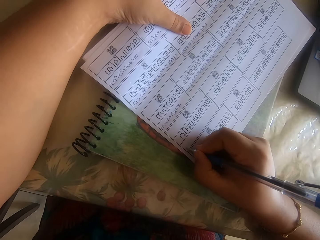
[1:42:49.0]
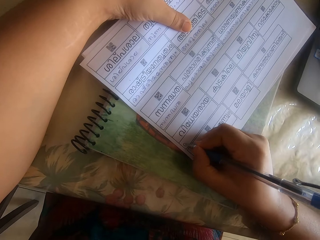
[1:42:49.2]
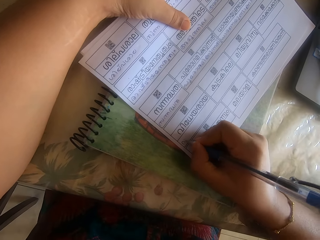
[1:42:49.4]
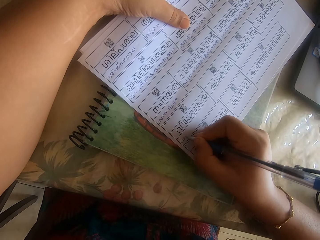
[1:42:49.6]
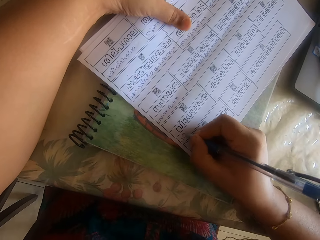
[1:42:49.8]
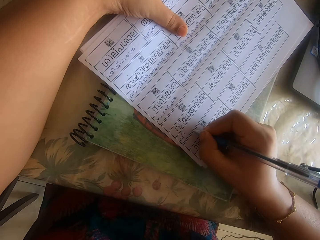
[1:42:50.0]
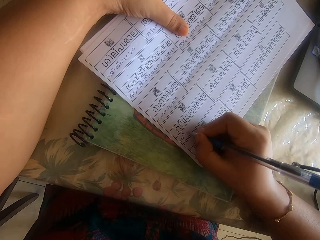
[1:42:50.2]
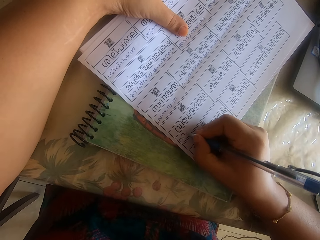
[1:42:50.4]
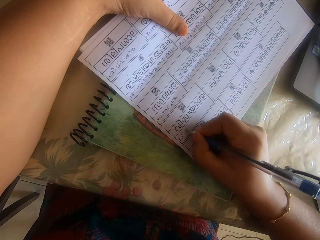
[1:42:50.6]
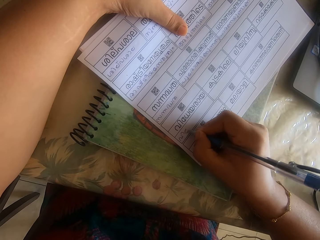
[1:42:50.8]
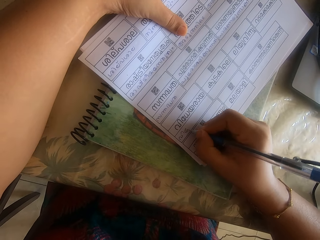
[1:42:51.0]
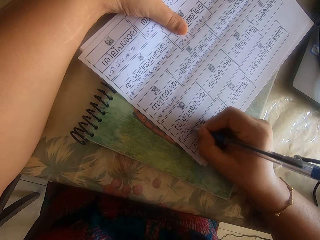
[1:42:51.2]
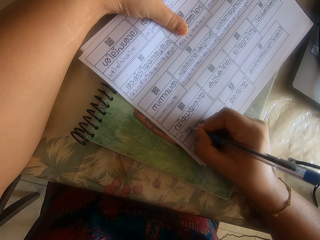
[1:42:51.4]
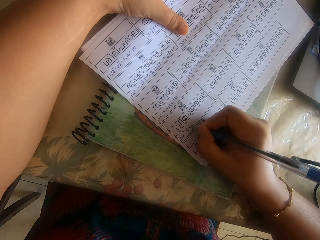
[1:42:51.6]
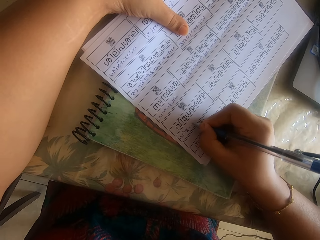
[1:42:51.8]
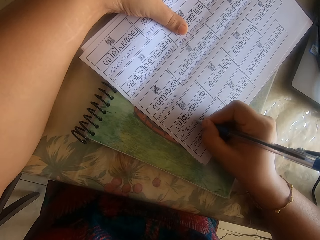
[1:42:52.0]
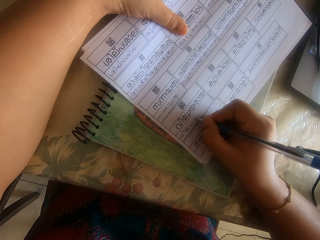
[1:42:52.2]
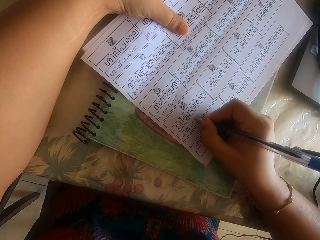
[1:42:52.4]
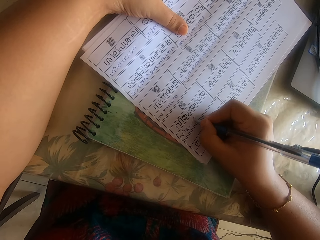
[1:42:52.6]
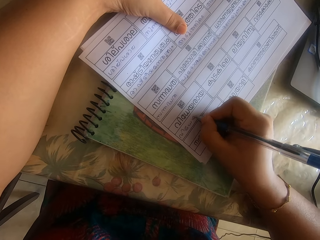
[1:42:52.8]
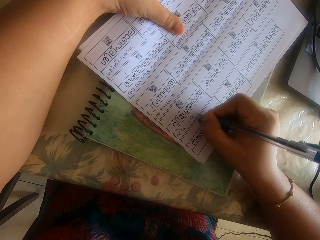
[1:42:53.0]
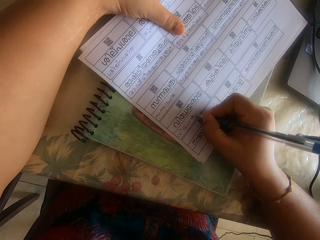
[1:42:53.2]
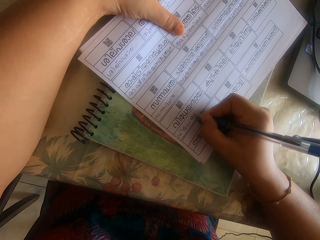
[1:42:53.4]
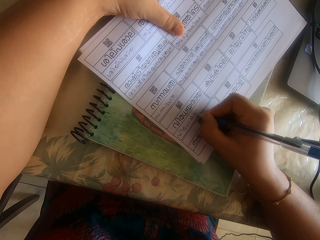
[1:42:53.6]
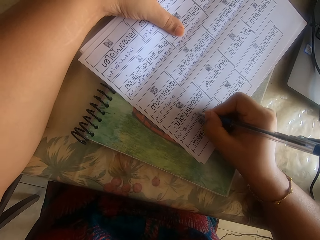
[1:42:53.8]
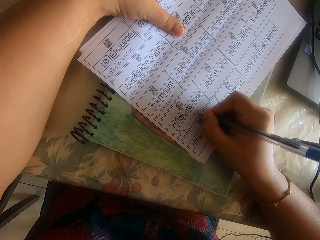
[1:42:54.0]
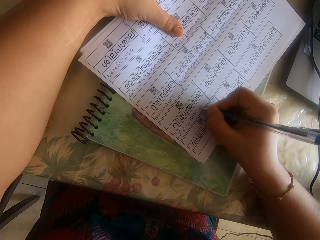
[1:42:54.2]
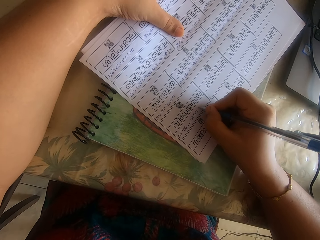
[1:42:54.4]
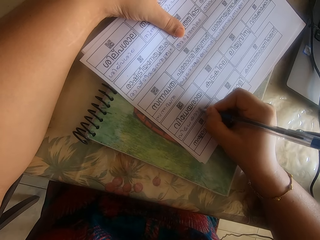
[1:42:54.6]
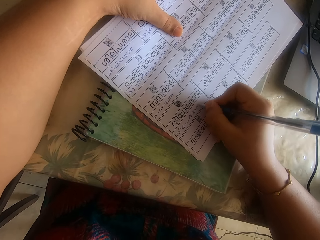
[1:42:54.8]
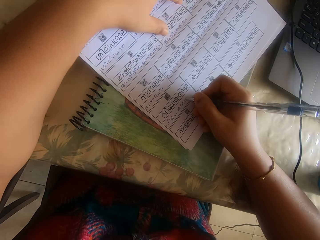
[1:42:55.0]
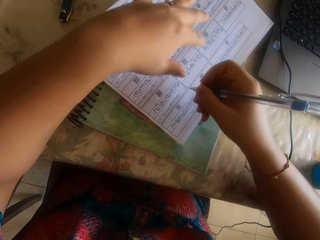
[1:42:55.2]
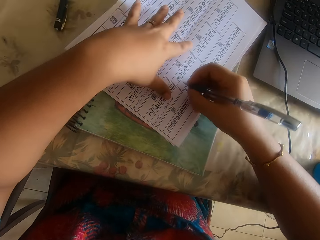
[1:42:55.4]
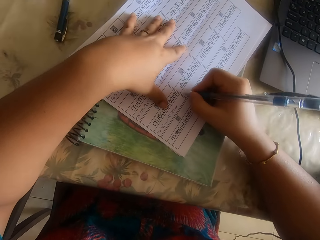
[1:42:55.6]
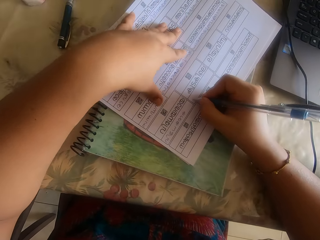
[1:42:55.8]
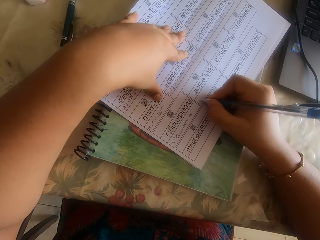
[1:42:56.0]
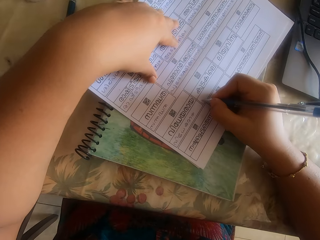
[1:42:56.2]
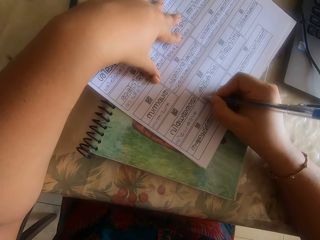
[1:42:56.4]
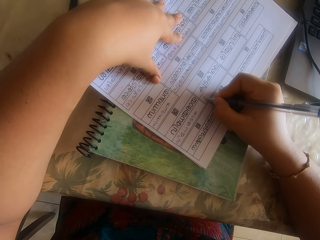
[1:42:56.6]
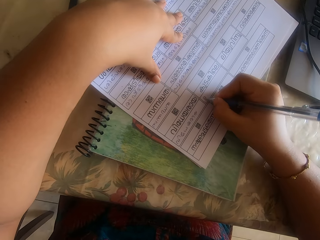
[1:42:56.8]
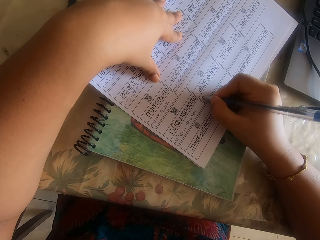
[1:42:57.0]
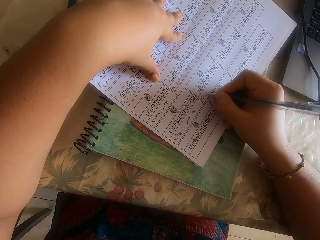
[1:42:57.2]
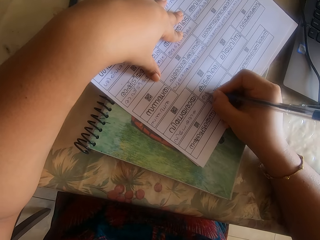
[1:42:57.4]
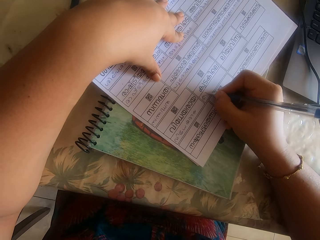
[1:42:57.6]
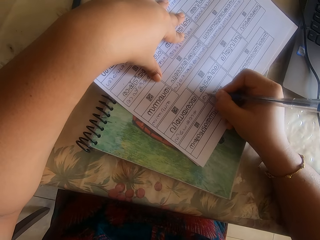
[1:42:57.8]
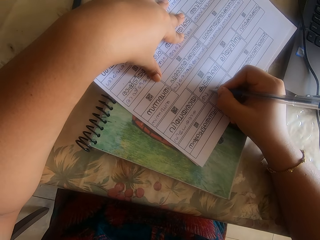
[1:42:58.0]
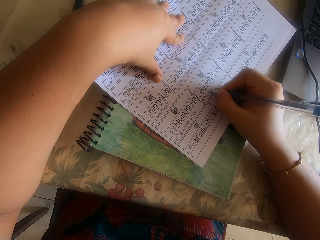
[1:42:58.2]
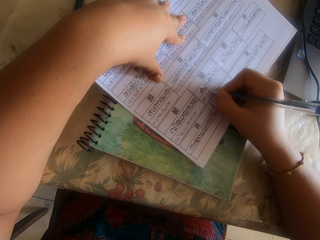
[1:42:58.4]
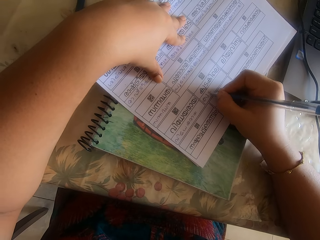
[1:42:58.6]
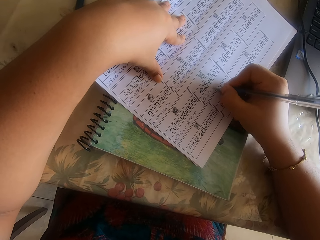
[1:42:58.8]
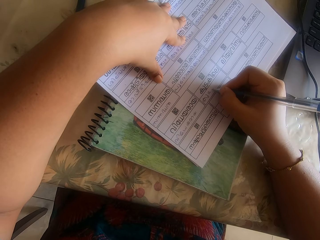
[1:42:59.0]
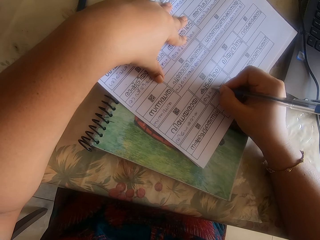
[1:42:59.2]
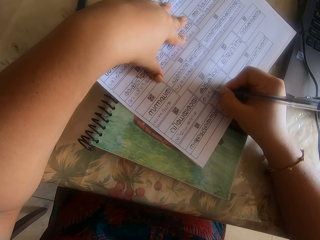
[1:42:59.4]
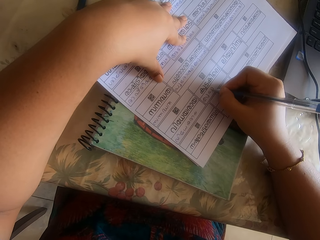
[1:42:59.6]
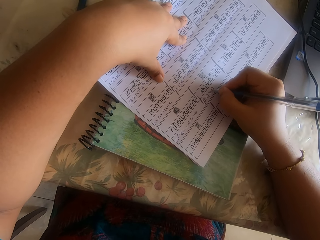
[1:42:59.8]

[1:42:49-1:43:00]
The camera wearer holds the paper with the left hand. They write on the paper.

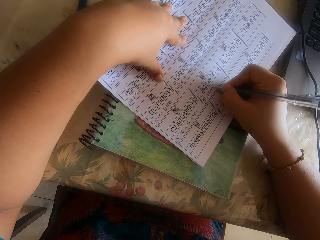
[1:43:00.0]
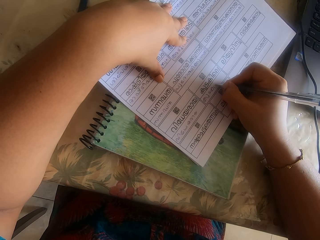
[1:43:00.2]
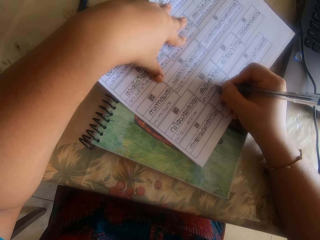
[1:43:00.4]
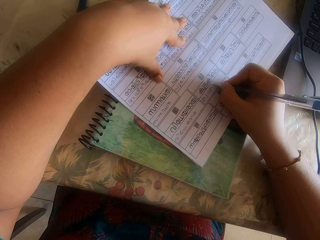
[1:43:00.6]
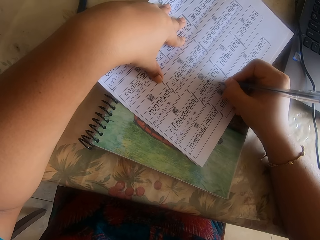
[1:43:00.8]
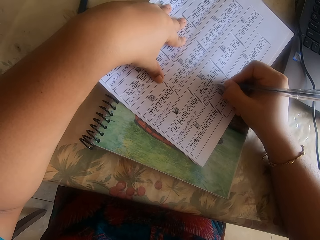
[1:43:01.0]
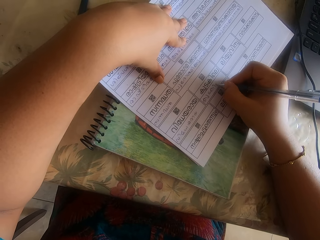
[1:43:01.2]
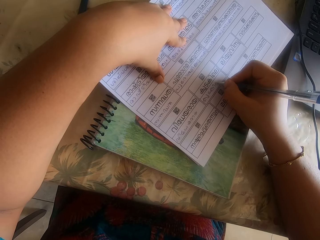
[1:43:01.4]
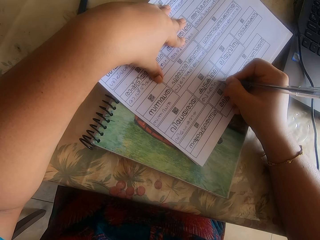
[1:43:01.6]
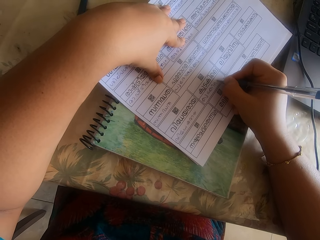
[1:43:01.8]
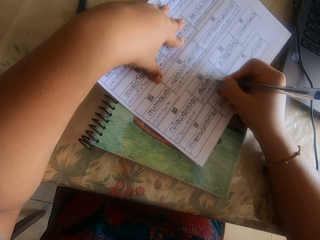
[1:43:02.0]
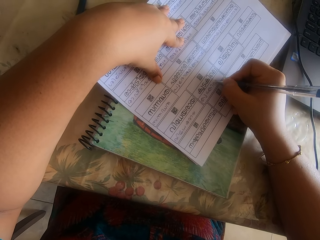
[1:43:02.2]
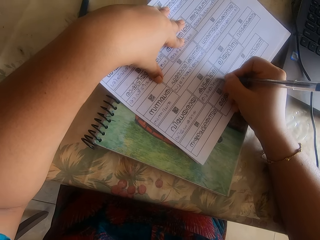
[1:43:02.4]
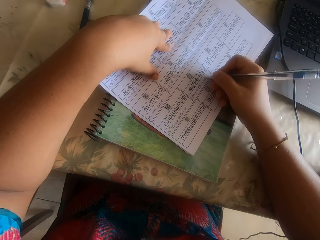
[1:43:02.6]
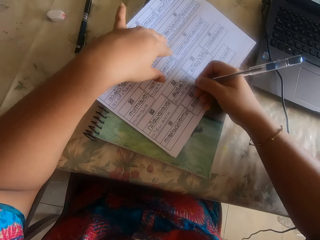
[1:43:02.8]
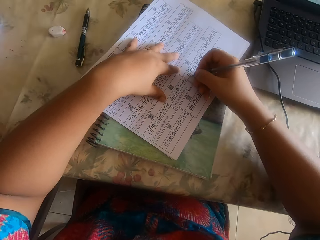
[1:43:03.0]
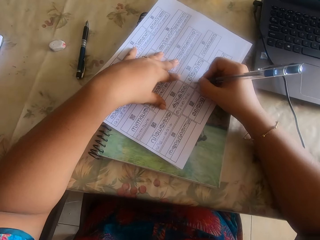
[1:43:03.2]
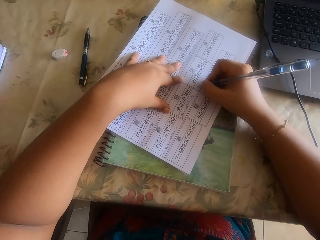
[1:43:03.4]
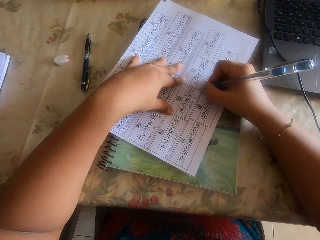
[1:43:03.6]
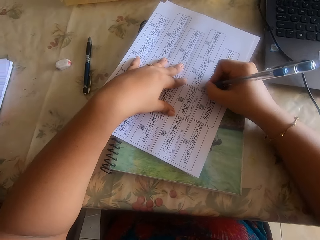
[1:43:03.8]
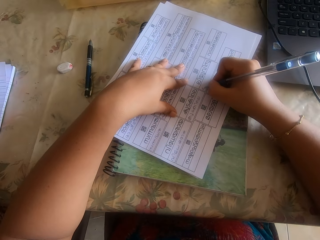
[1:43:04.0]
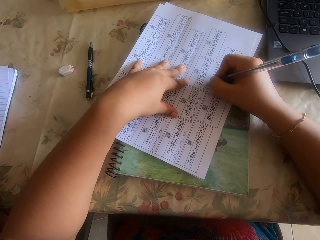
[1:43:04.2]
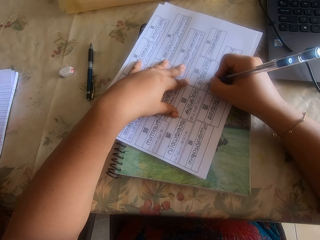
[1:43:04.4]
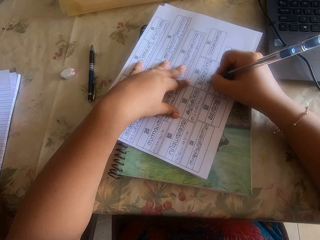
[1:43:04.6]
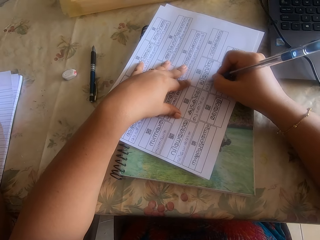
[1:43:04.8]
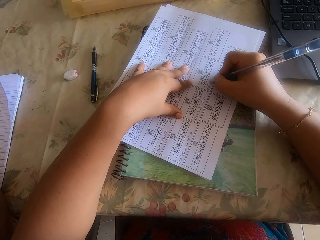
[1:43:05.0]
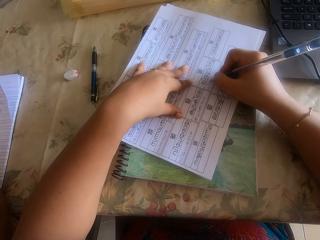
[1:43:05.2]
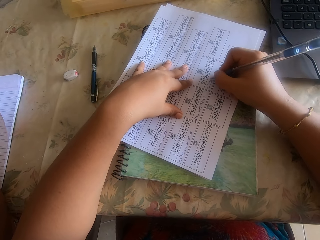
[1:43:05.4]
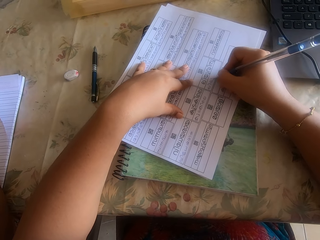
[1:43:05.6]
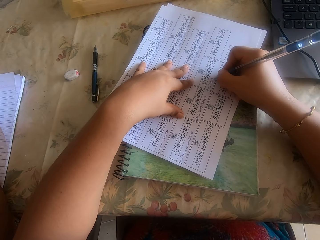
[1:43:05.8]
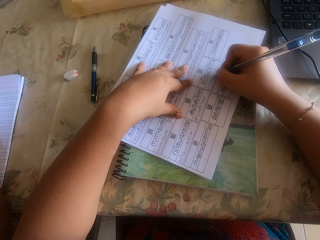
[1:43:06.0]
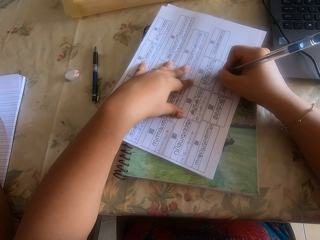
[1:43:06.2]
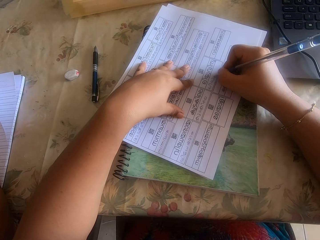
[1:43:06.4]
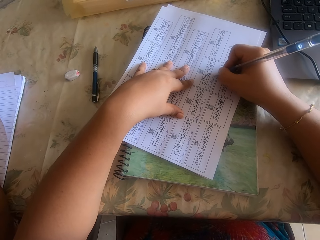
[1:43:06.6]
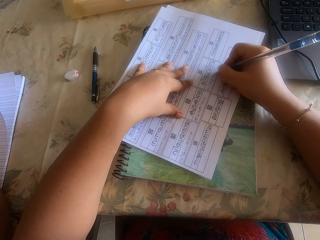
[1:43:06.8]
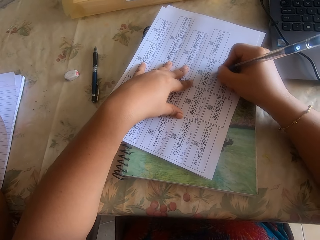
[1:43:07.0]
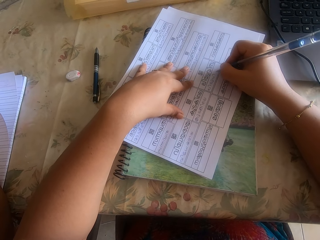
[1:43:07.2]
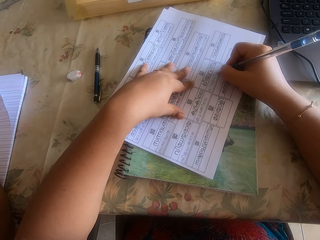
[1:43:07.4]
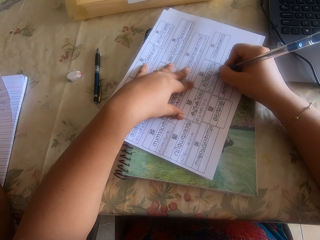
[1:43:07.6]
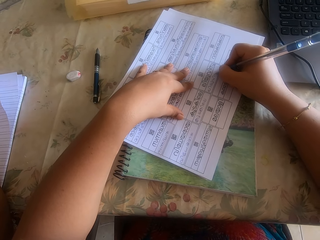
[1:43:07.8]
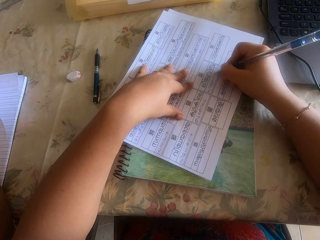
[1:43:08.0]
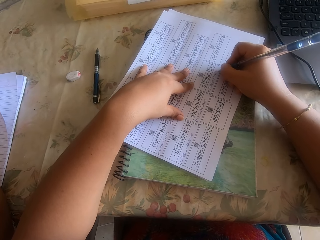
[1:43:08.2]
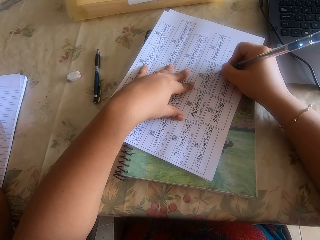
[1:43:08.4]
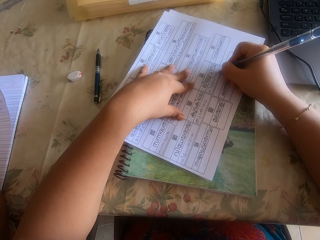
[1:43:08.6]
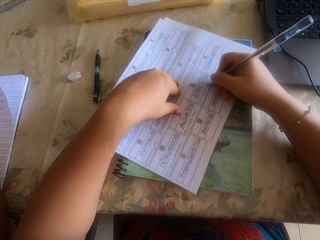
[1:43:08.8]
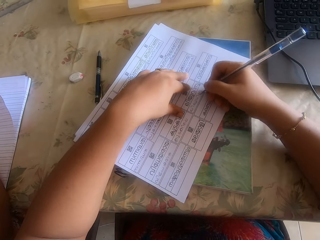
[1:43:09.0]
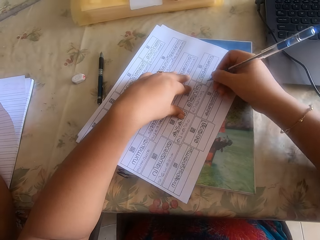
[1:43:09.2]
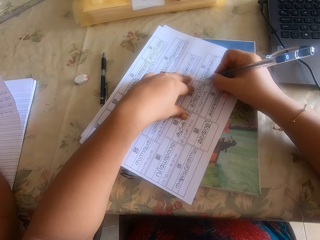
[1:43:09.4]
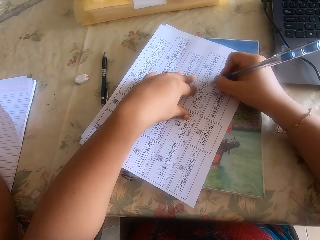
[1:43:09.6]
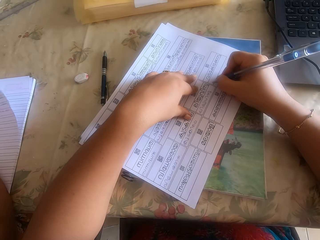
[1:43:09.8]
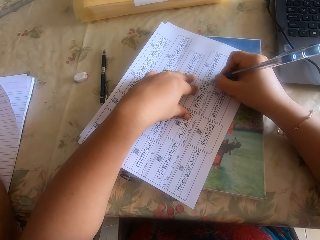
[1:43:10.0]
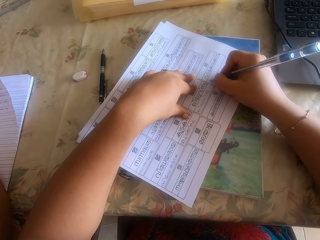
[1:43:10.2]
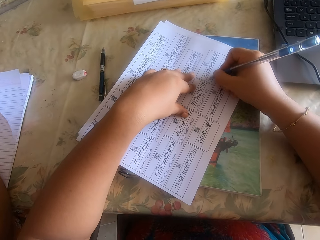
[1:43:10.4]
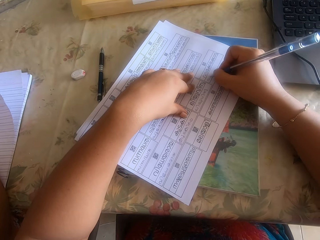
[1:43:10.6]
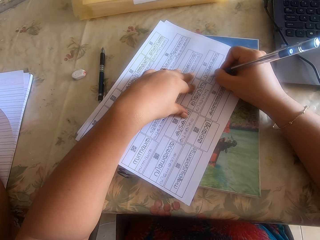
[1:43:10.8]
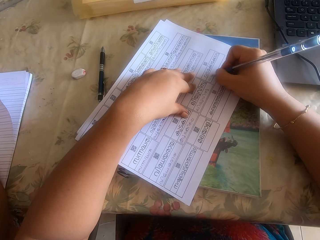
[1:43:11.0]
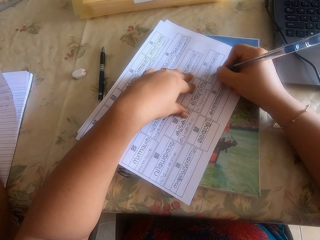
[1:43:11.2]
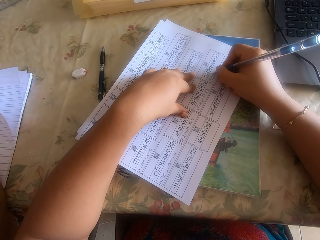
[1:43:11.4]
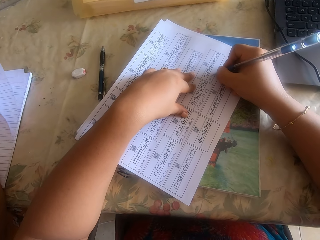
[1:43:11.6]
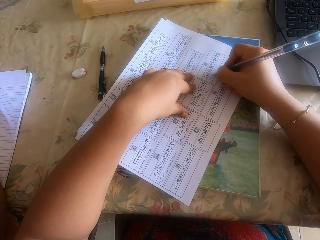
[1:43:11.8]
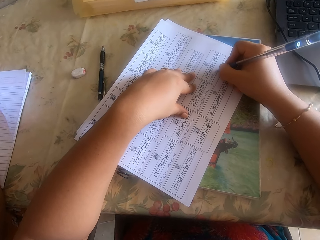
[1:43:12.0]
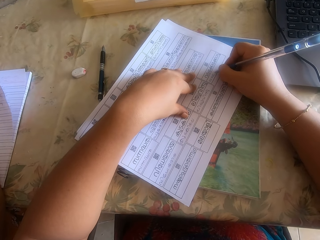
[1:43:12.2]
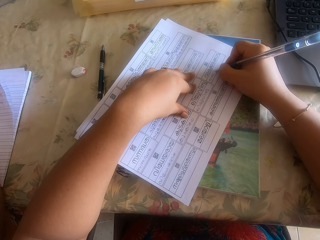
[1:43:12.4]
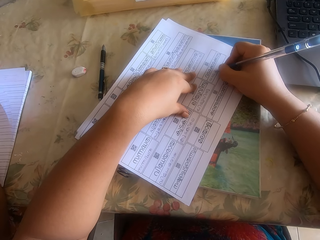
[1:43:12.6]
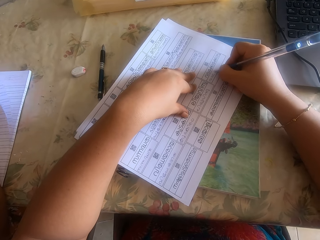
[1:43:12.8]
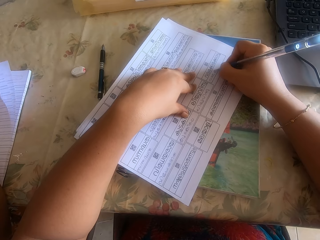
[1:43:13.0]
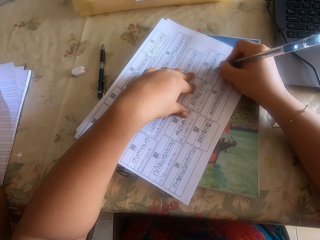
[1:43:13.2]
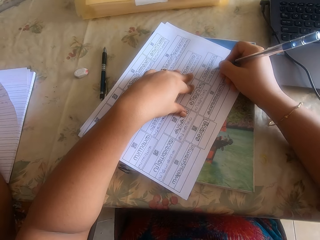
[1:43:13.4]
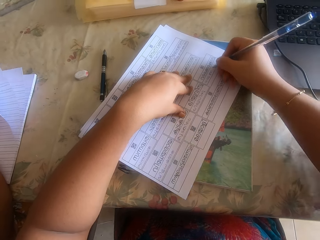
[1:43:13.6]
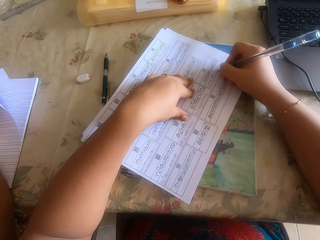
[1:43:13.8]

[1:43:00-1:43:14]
The camera wearer shifts the printed white paper on the book with his right hand. They write on the printed white paper with the pen in her right hand. They shift the printed white paper on the book with his right hand. They write on the printed white paper with the pen in her right hand.
